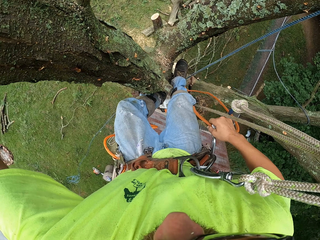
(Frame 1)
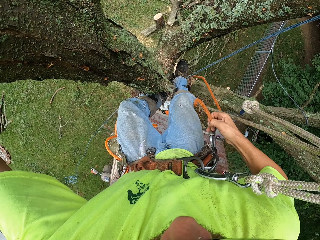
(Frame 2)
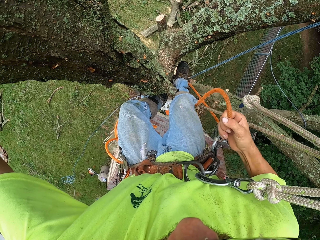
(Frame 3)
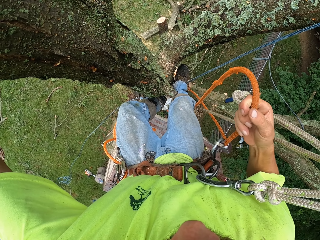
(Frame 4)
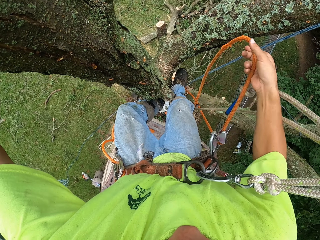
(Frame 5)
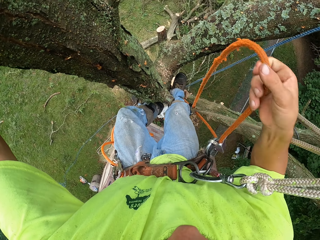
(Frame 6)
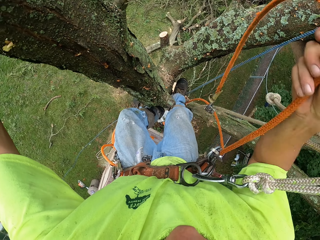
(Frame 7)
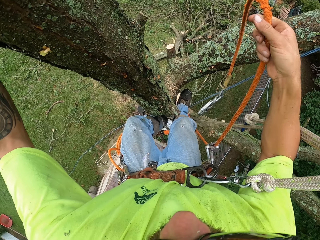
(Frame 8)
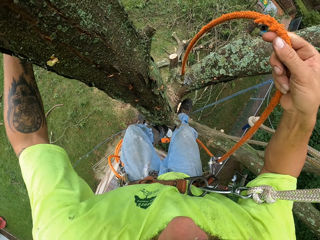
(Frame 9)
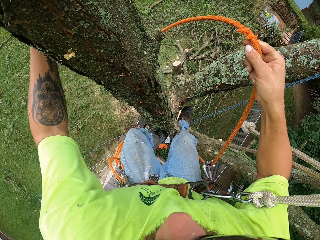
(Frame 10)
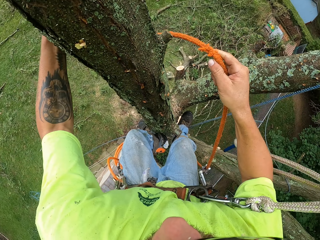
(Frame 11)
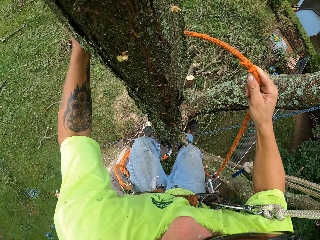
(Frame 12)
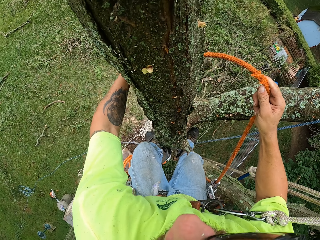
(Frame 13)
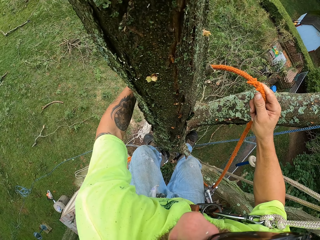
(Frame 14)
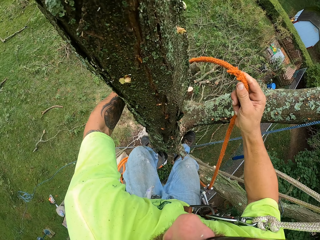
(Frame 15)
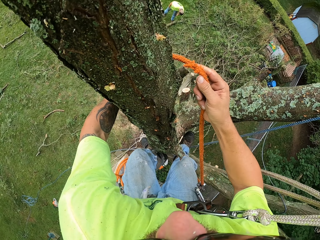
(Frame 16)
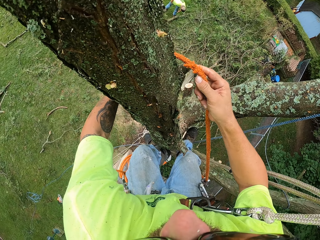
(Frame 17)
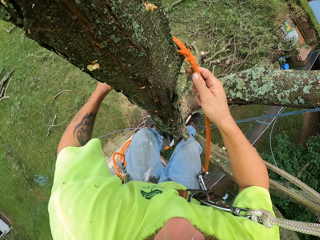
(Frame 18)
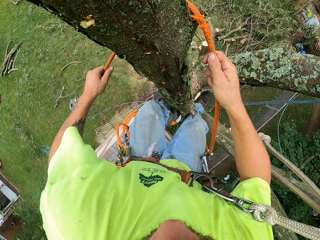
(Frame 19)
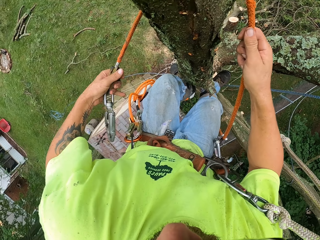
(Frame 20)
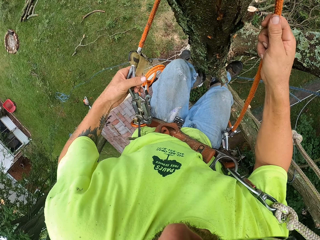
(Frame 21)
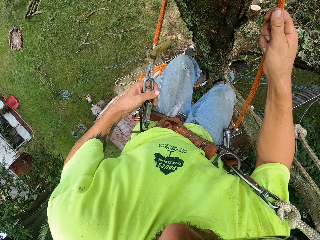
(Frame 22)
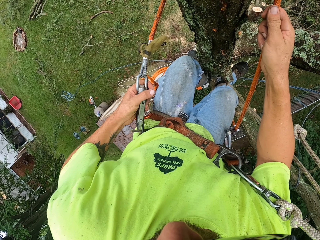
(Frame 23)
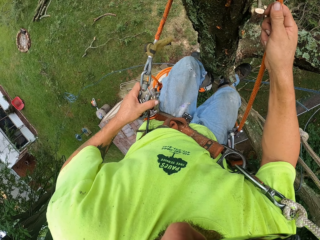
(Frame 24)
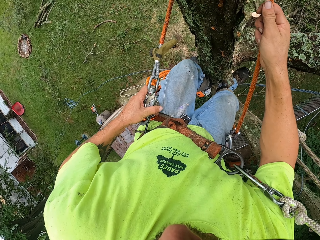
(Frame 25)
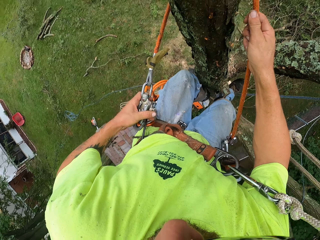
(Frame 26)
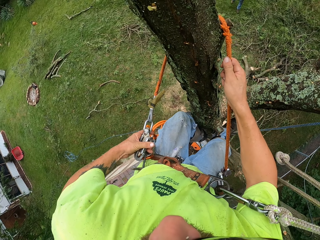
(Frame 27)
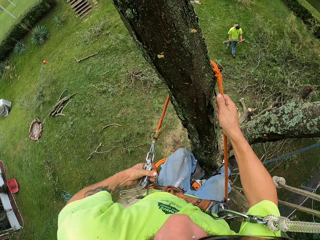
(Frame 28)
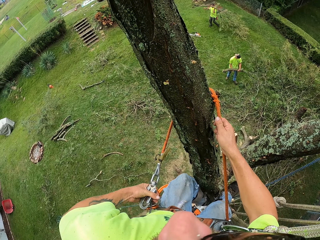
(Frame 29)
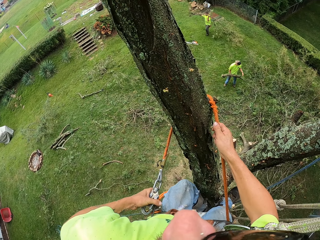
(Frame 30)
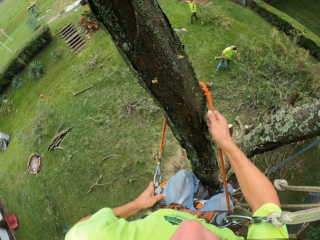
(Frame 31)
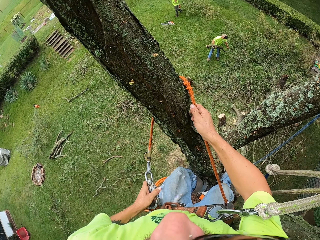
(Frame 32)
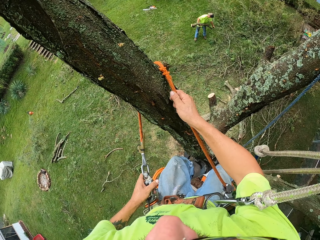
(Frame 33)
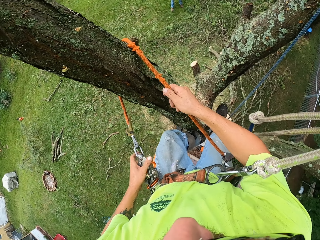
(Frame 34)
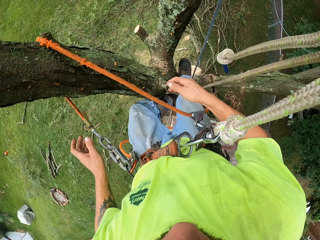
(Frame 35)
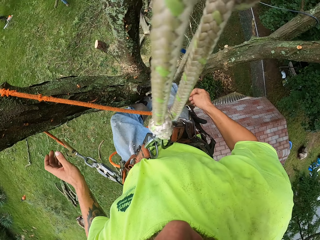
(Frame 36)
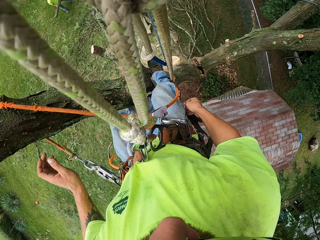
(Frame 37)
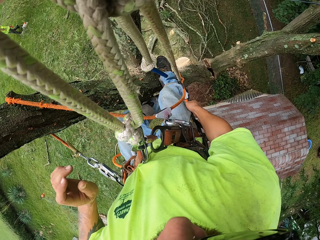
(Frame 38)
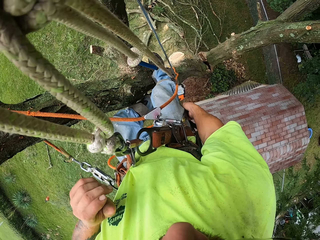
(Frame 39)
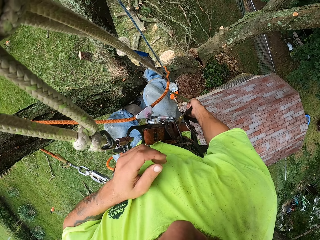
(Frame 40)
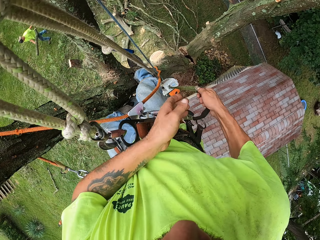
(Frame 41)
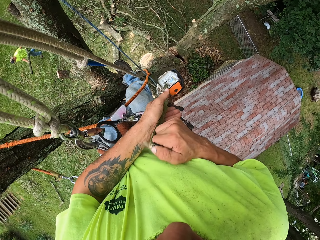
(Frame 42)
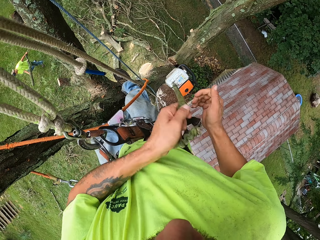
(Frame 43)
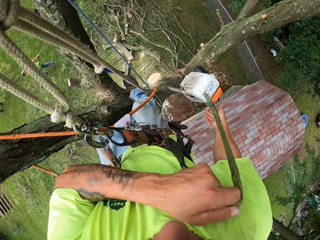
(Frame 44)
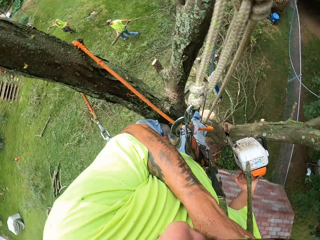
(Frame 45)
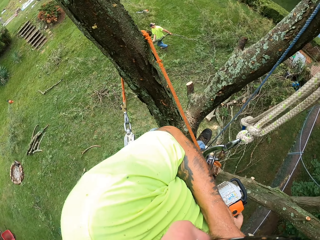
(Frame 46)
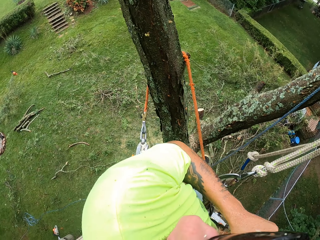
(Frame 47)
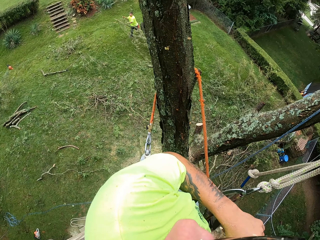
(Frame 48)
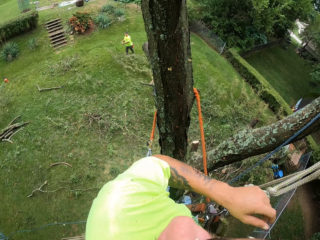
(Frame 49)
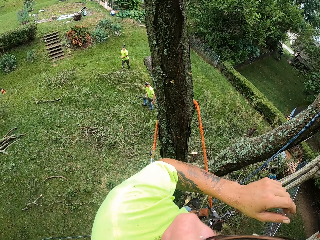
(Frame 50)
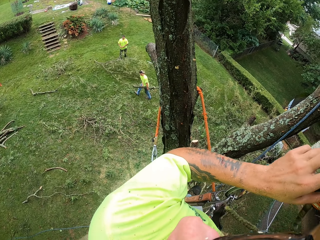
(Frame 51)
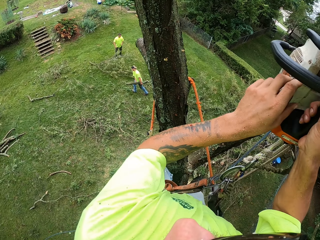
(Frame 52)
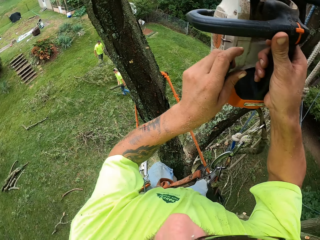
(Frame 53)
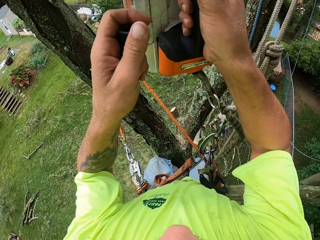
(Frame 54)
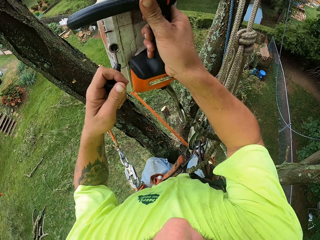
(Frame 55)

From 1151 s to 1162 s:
The camera wearer pulls the rope with his right hand. He holds the rope with both hands. He hooks the rope with the spring hook to the belt round his waist with his left hand. A person holds the branch. The camera wearer pulls the rope with his right hand. He pulls the rope with both hands. He holds a chainsaw with his right hand.

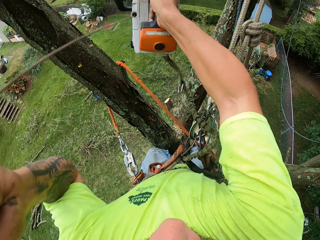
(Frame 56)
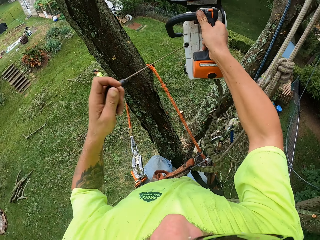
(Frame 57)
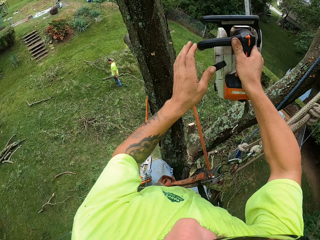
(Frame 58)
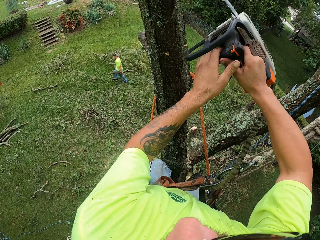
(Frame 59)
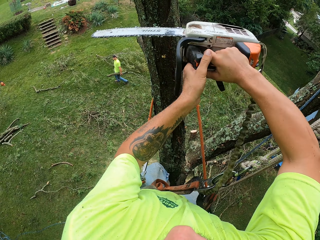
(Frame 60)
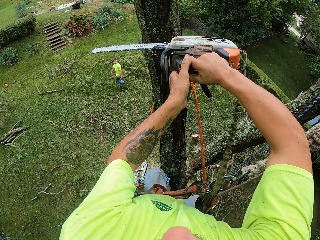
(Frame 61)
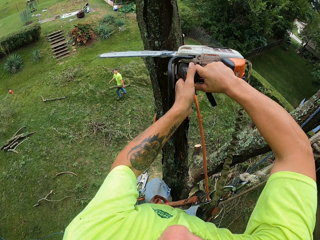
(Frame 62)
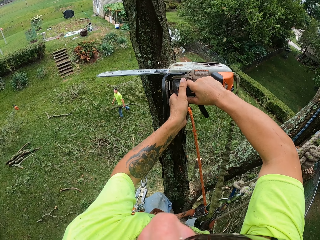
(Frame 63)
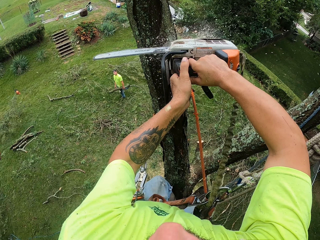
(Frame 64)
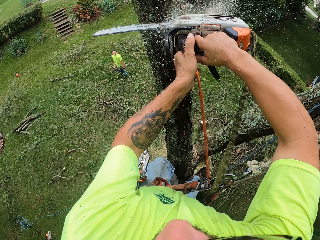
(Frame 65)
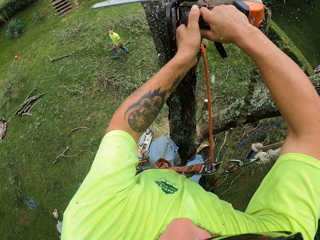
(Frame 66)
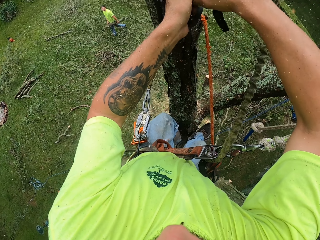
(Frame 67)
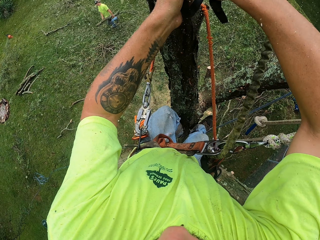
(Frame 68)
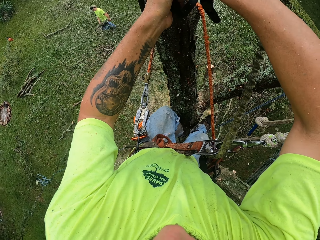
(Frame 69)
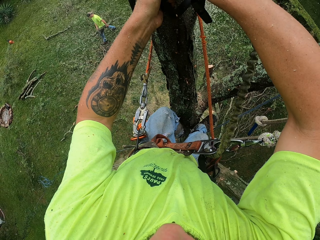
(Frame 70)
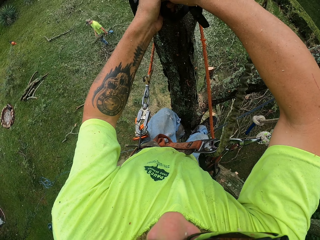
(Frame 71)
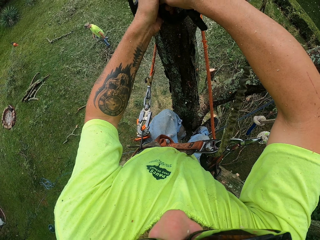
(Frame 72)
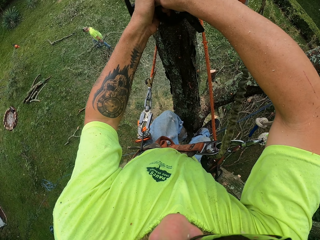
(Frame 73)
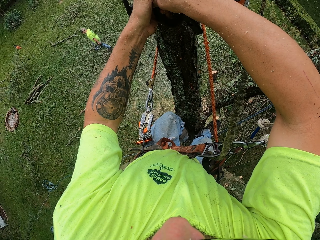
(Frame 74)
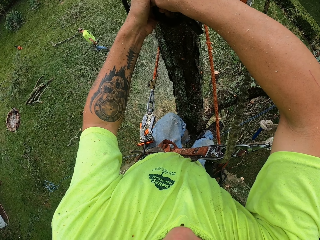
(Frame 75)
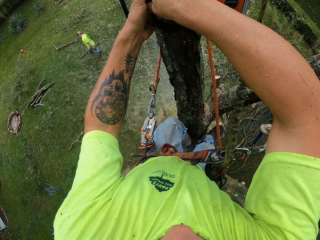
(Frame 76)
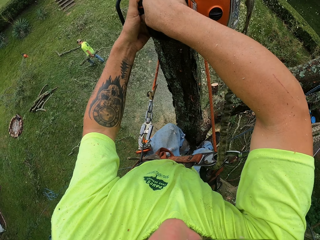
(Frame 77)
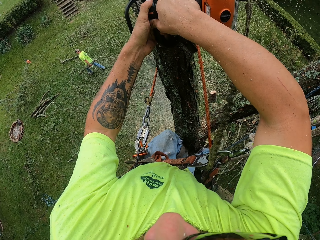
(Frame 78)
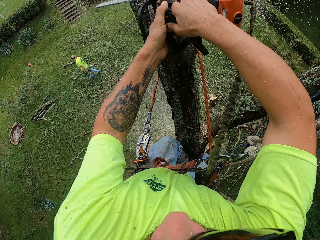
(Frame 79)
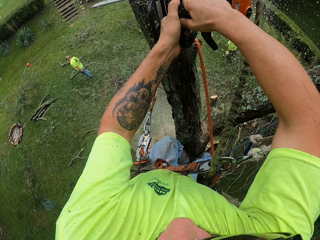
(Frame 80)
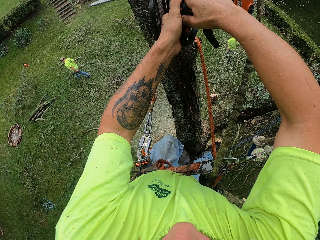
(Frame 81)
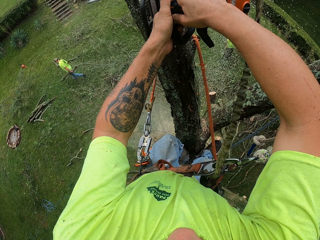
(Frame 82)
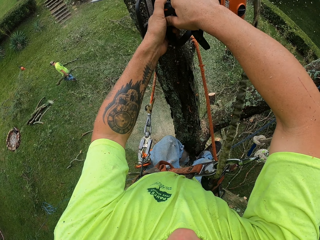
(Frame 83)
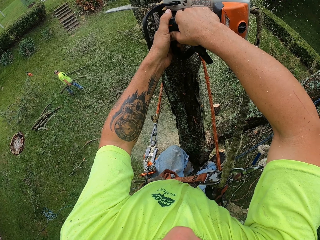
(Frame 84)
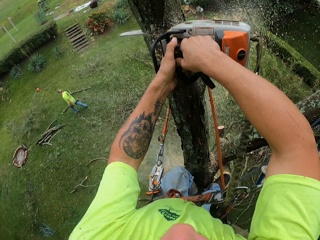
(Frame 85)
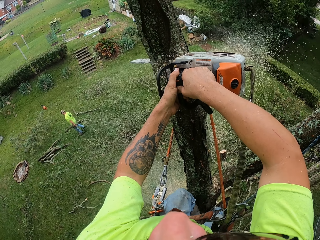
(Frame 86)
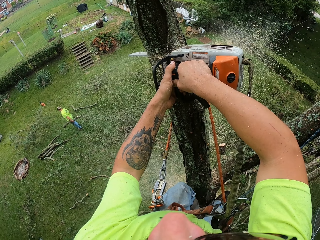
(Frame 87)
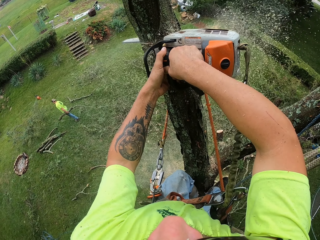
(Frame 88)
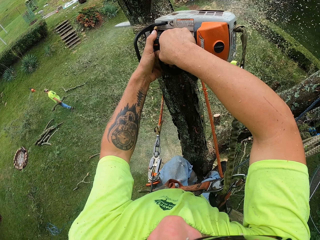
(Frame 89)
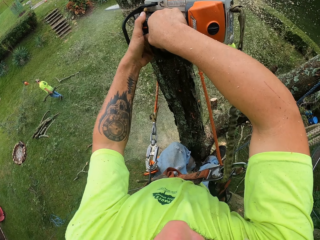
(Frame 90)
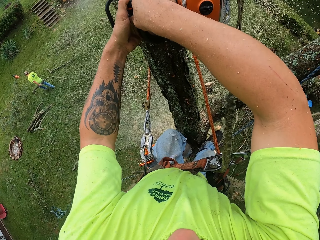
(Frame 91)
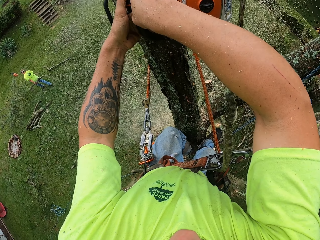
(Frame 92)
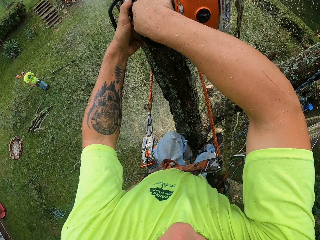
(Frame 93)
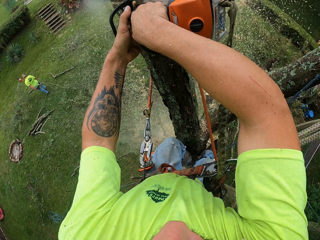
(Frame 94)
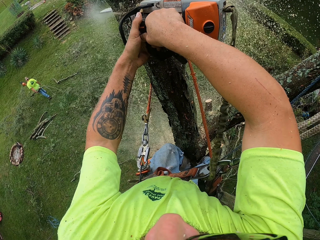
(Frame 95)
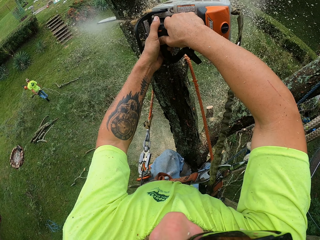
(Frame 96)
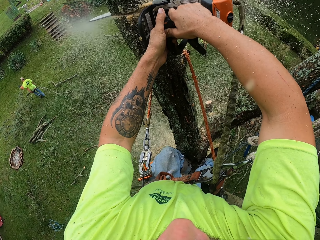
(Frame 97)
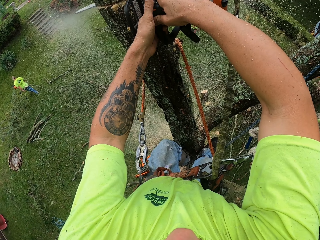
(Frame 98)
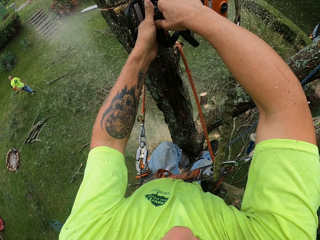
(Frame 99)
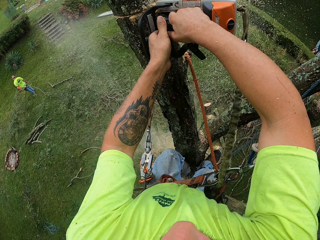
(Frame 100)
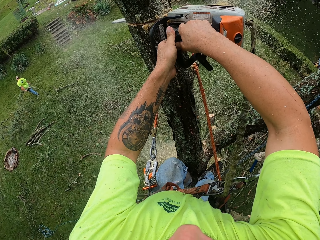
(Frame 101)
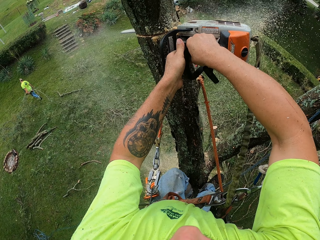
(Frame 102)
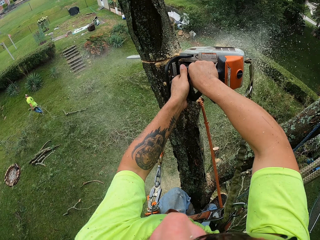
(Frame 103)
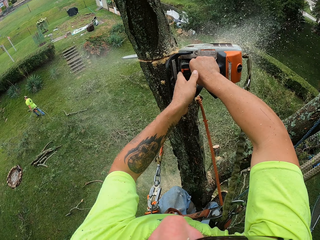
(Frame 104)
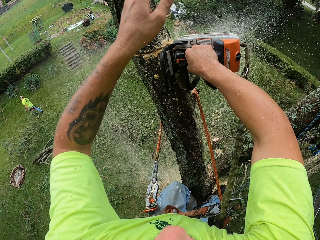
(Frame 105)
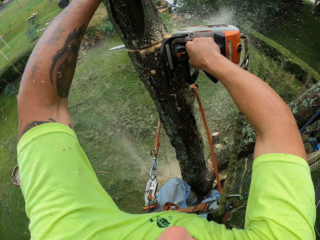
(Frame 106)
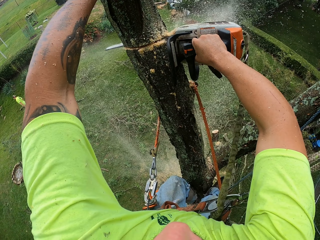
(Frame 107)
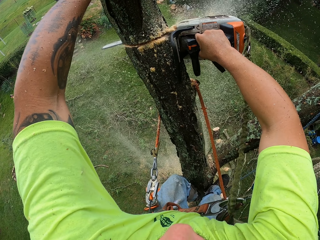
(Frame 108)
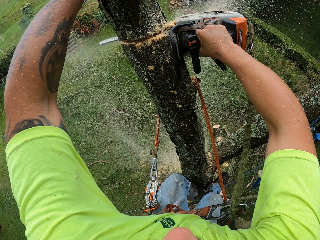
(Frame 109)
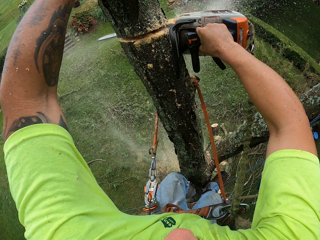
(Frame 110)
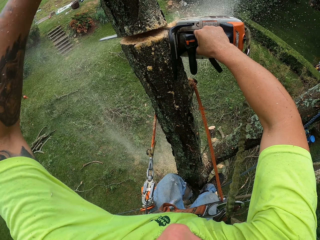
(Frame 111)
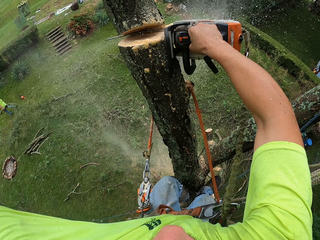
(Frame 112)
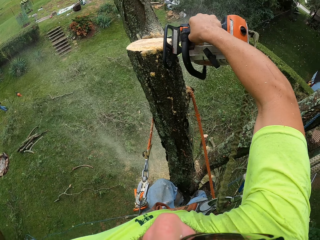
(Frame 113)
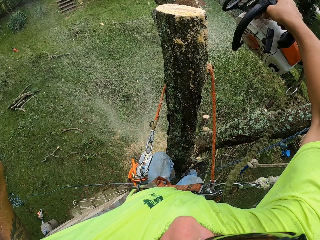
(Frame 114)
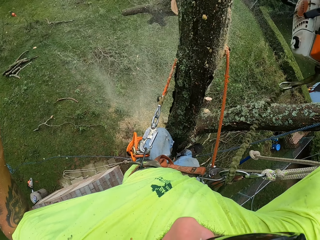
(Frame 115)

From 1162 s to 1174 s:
The camera wearer starts the chainsaw with both hands. He cuts the tree with the chainsaw in both hands. A person carries the wood. The camera wearer holds the chainsaw with both hands.
